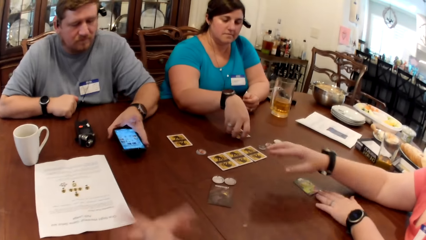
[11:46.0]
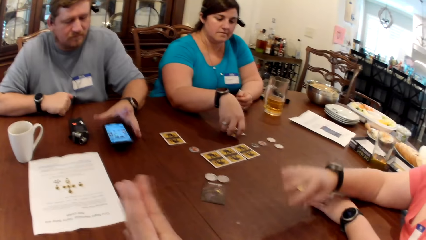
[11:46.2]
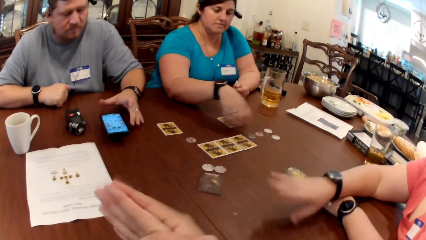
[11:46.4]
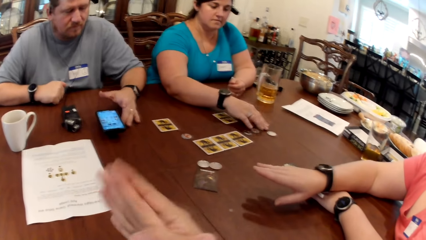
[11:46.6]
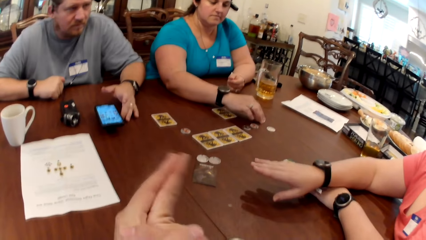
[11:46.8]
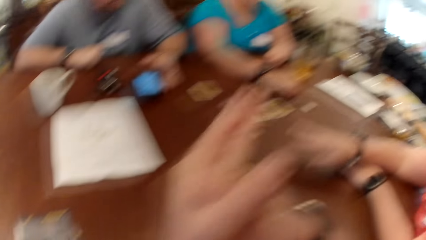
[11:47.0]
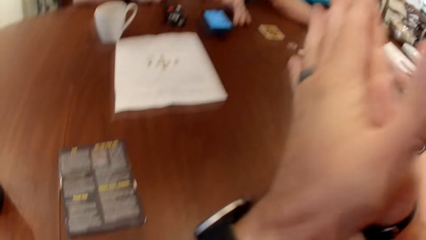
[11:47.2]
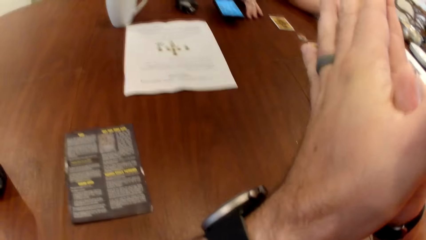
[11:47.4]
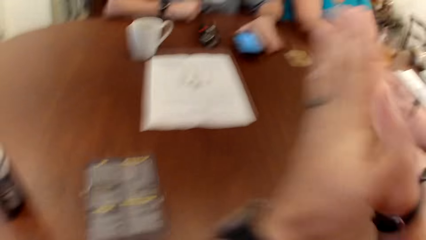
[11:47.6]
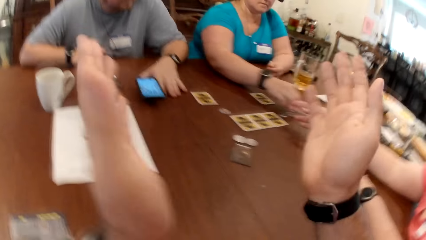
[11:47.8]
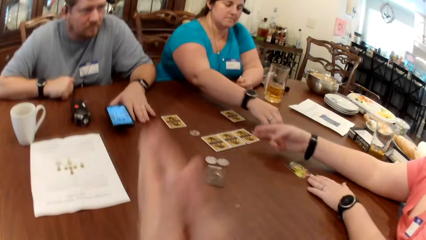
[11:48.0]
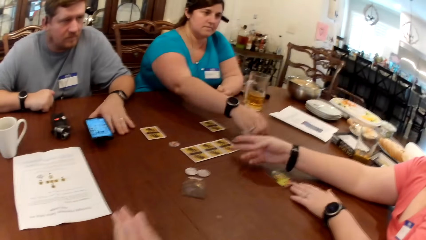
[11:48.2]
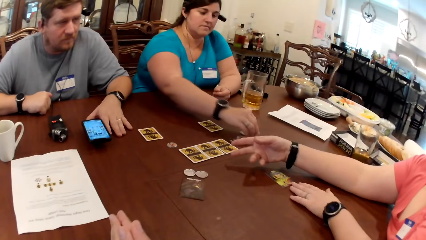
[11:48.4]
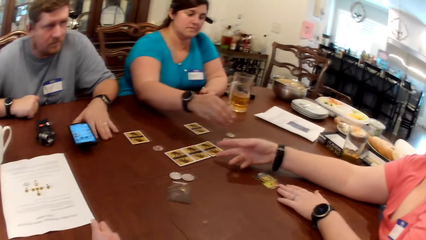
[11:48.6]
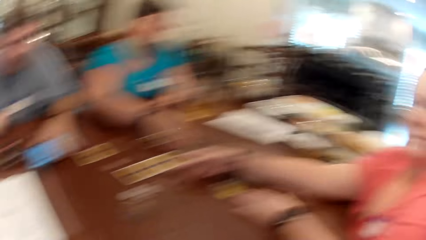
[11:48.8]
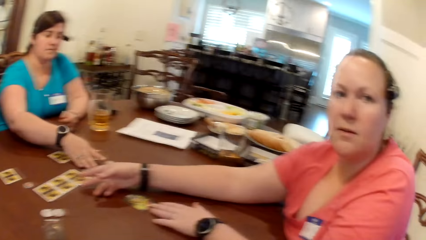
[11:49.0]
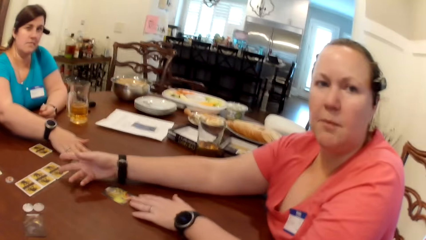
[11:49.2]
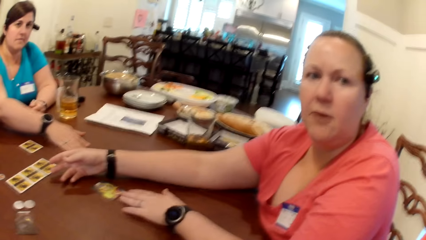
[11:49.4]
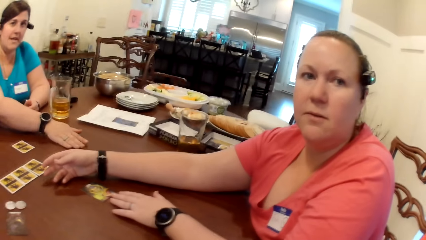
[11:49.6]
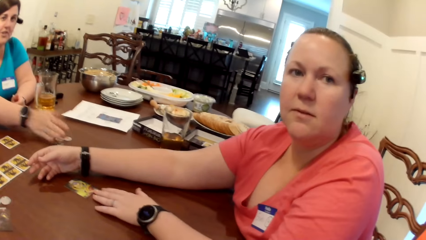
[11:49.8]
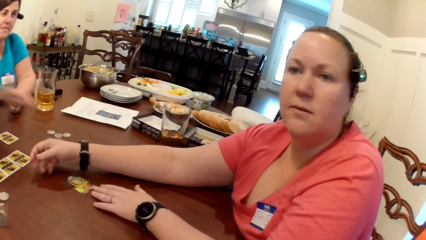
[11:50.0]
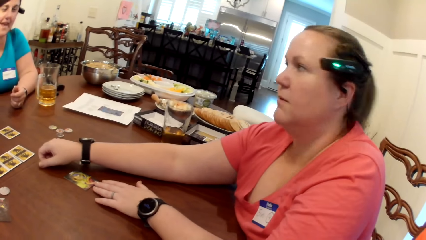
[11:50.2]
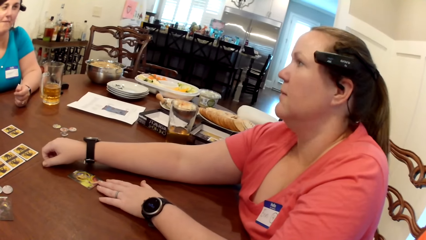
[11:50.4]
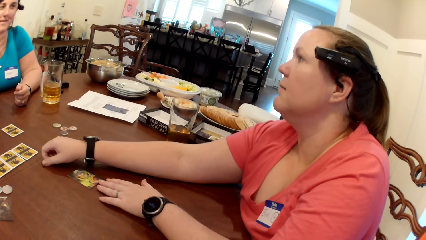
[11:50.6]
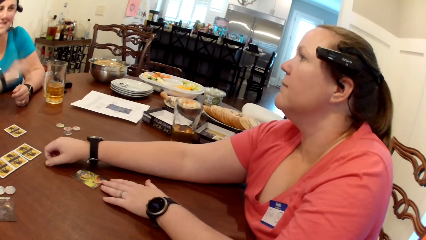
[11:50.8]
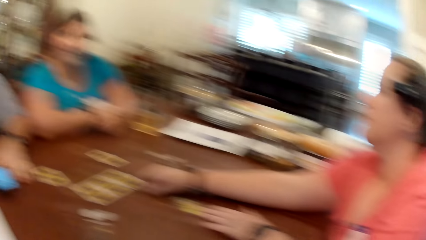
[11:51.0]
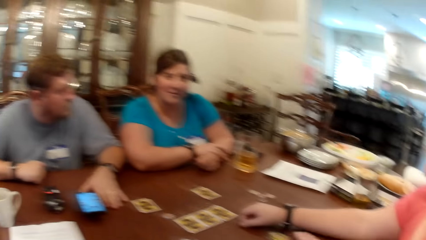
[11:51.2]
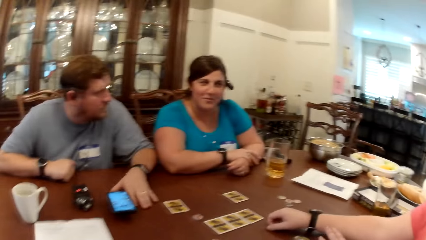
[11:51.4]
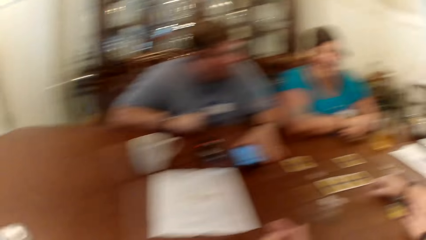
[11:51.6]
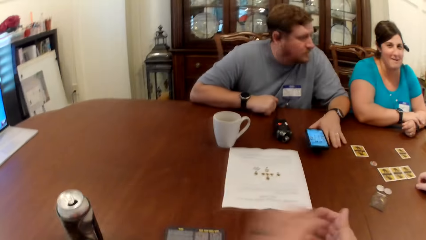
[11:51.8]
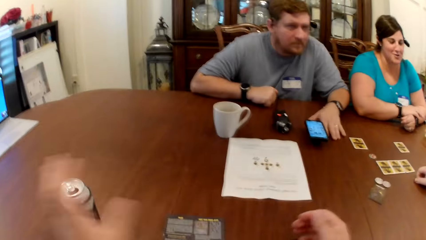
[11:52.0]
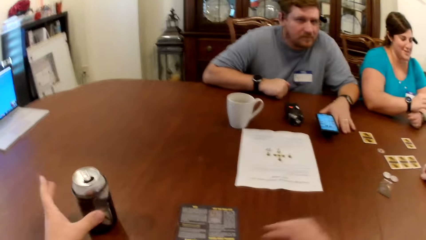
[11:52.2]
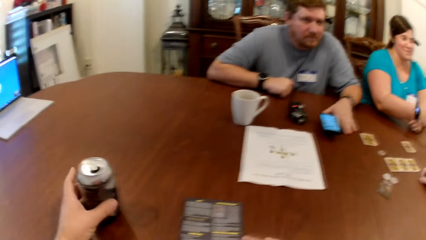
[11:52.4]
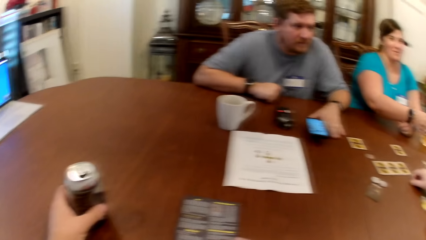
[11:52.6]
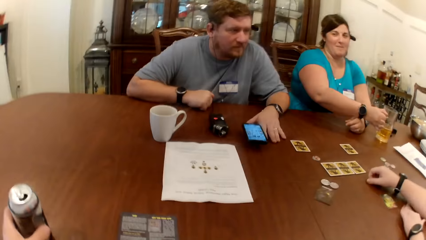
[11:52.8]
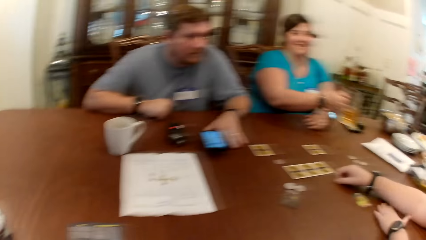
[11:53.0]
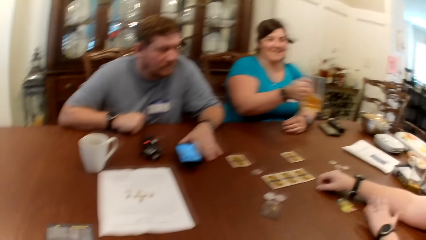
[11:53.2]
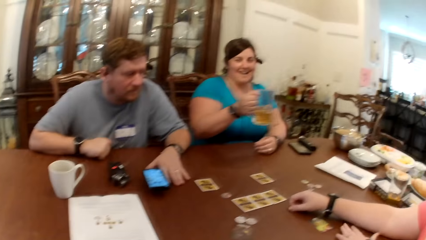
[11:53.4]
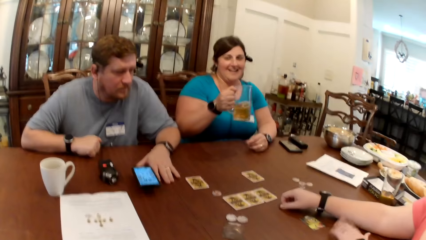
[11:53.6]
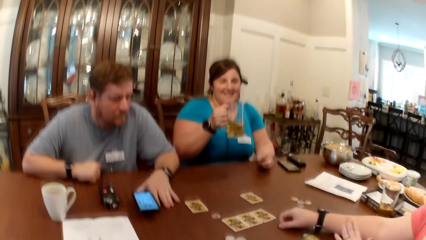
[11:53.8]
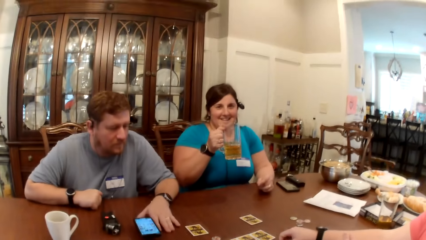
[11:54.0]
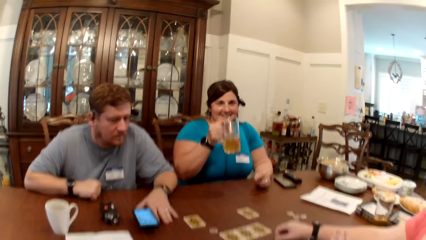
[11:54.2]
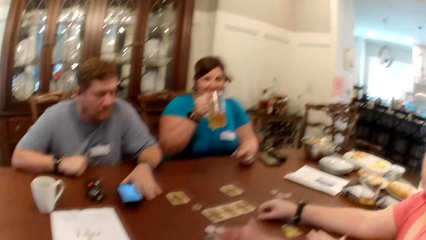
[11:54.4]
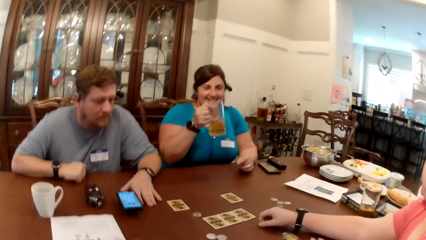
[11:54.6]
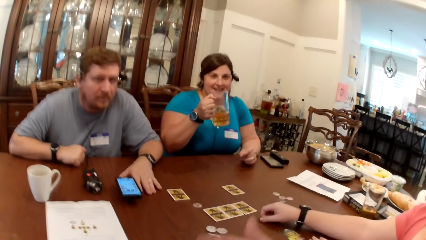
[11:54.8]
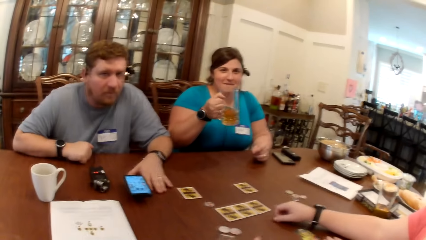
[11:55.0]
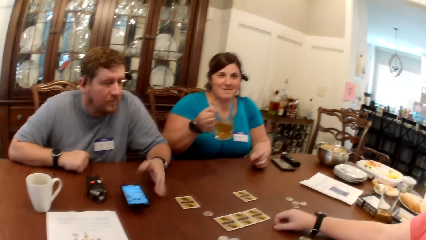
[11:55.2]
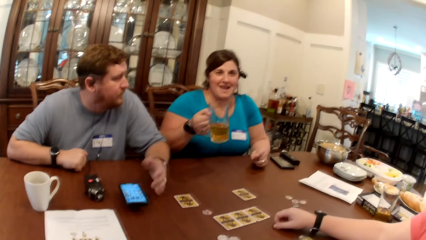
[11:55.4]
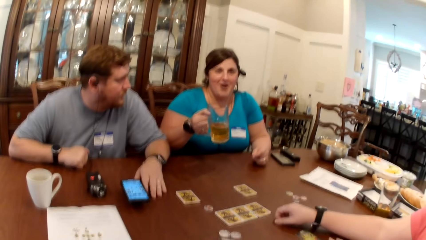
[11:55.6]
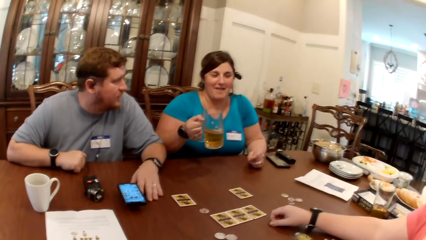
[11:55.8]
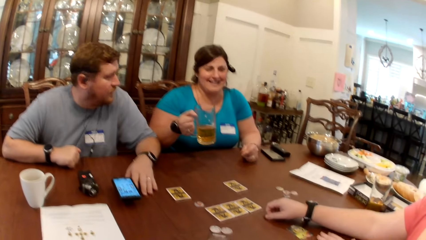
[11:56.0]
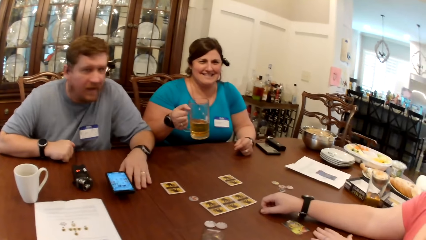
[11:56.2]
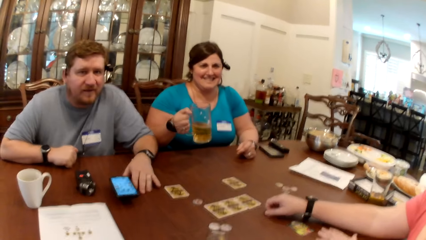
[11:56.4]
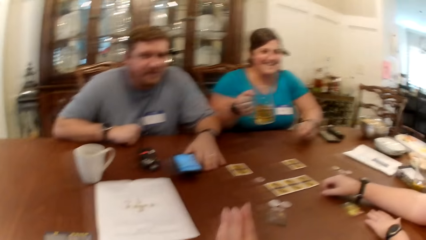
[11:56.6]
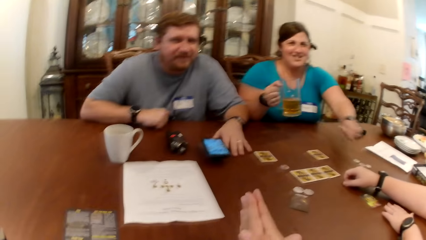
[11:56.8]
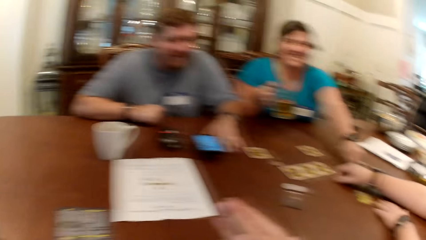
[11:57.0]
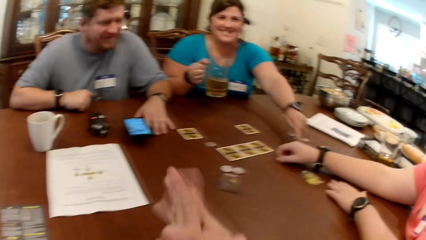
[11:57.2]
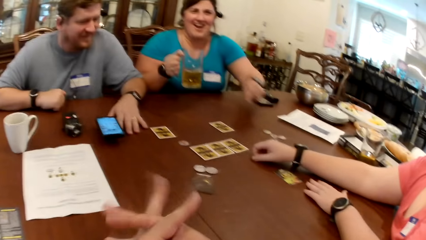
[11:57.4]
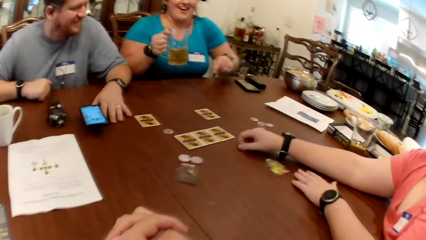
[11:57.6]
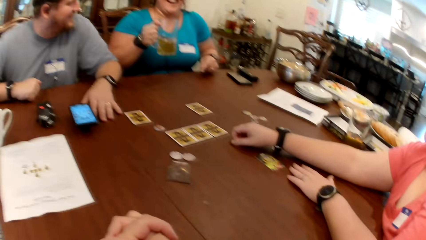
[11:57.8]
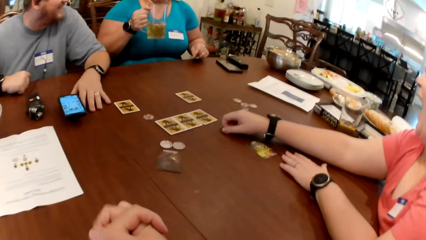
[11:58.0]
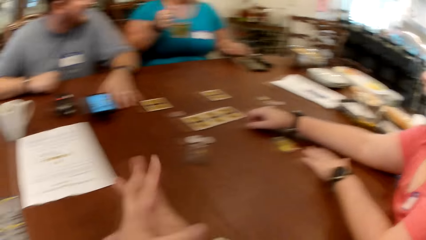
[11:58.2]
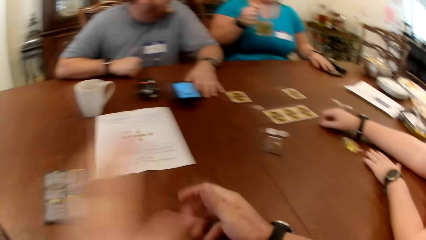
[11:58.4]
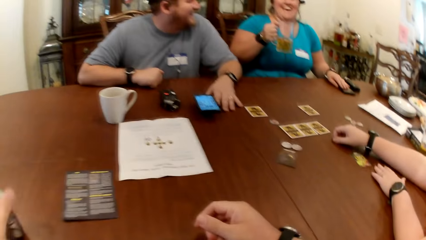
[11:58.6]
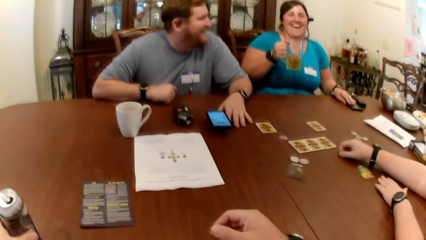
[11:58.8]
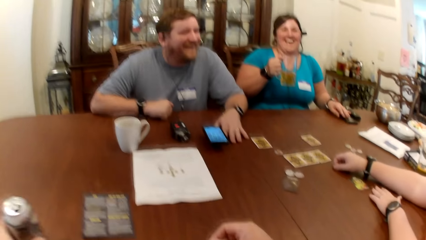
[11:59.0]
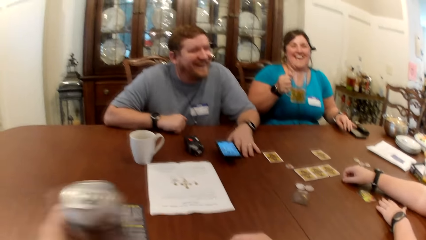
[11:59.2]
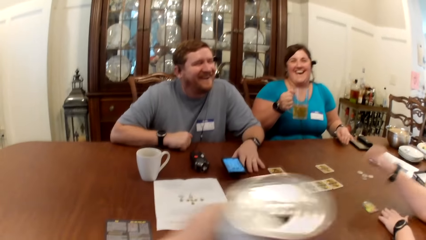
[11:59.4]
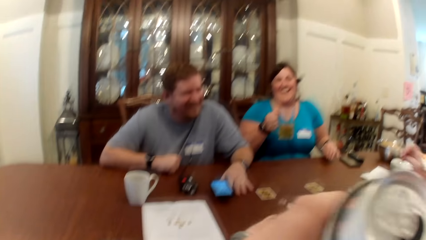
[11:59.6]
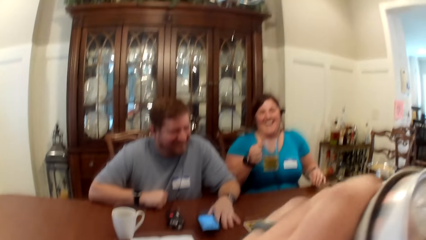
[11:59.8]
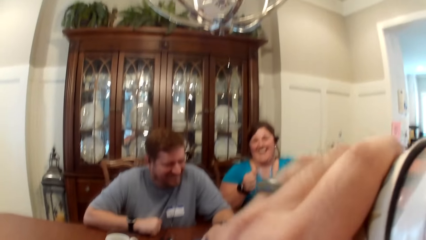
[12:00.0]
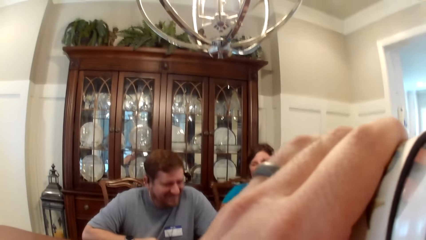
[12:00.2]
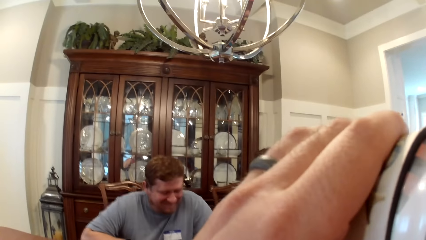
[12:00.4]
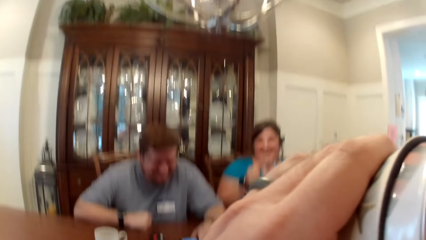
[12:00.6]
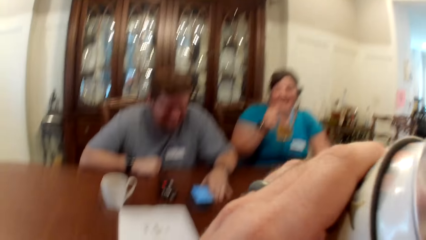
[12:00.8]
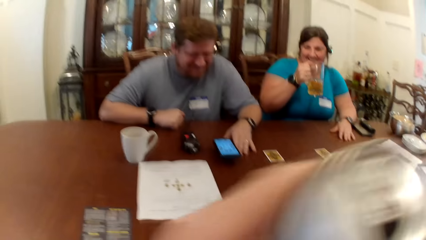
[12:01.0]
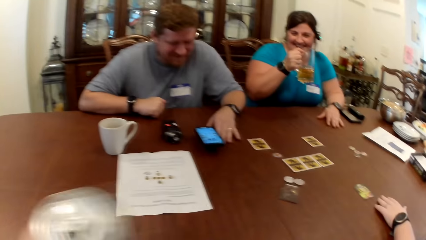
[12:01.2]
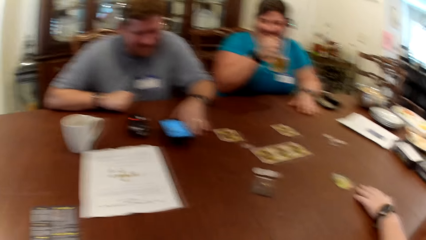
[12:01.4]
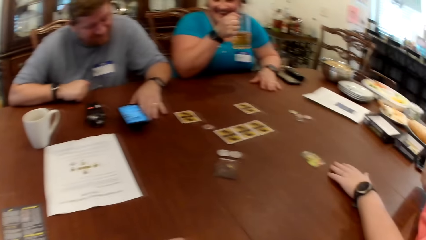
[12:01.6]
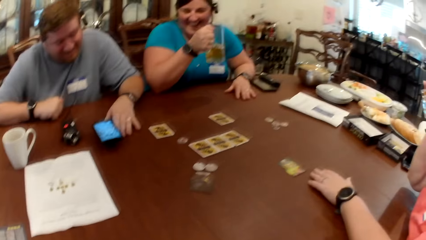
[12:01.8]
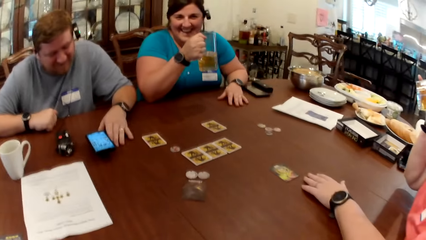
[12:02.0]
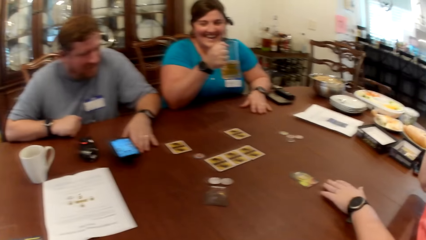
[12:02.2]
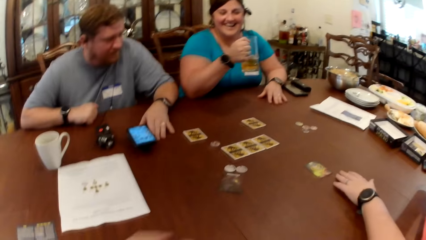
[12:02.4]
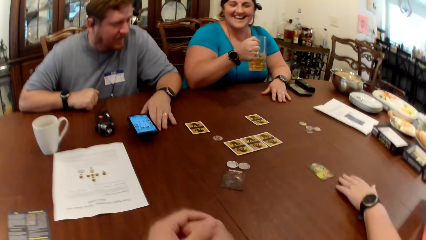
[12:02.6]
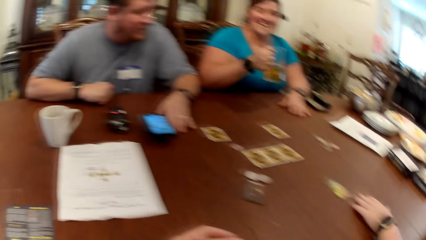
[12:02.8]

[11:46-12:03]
A man moves the phone on the table with his left hand. A woman moves the card on the table with her right hand. The woman moves the token chips on the table with her right hand. The camera wearer picks up the juice can on the table with his left hand. He moves a flier on the table with his right hand. He holds the can on the table. The woman picks up the cup of juice on the table with her right hand. The woman touches another woman's right hand with her left hand finger. The camera wearer picks up the juice can on the table with his left hand. He puts the can on the table. He drinks juice from the can in his left hand. He drops the juice can on the table with his left hand.
